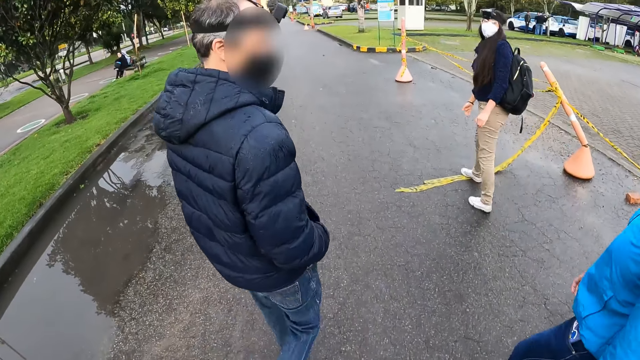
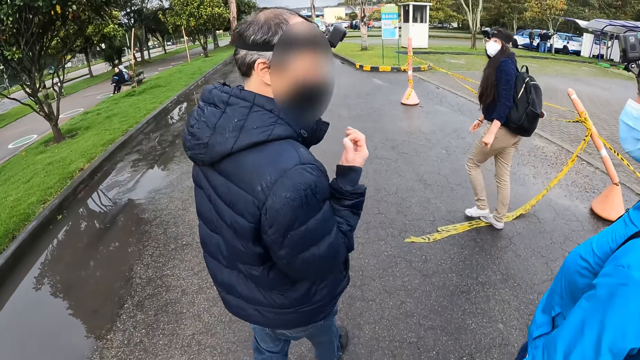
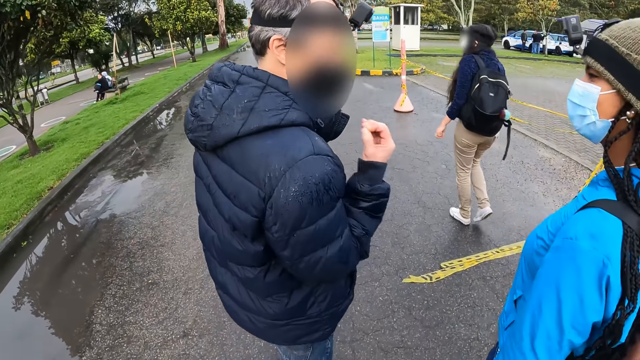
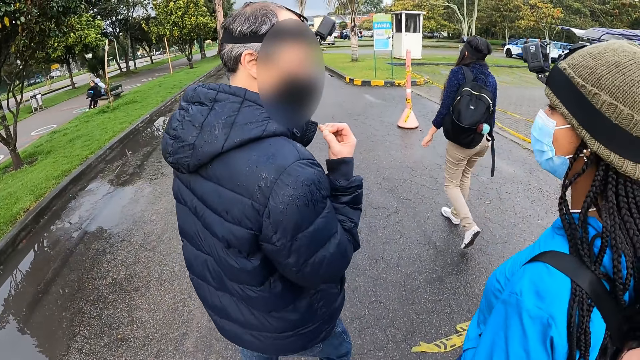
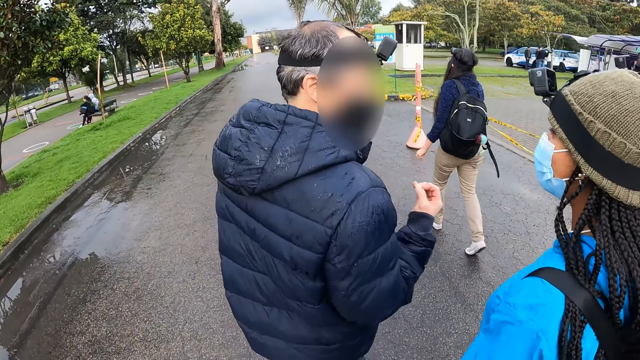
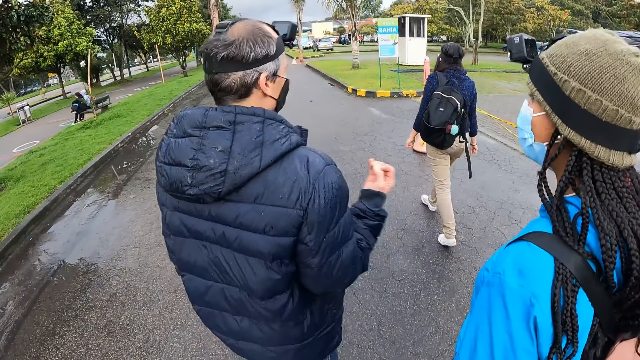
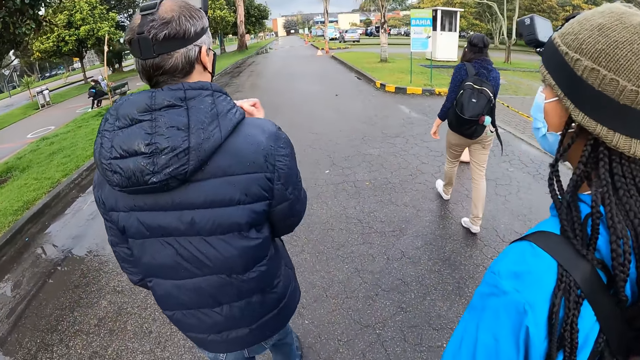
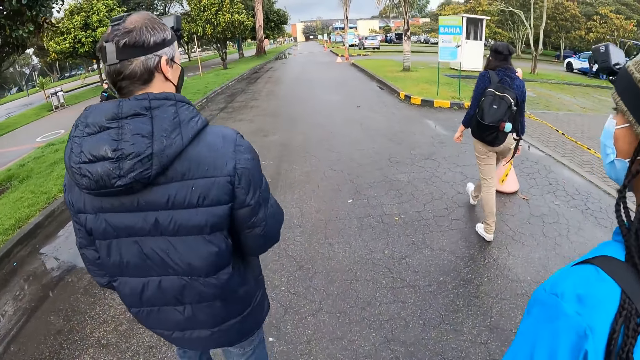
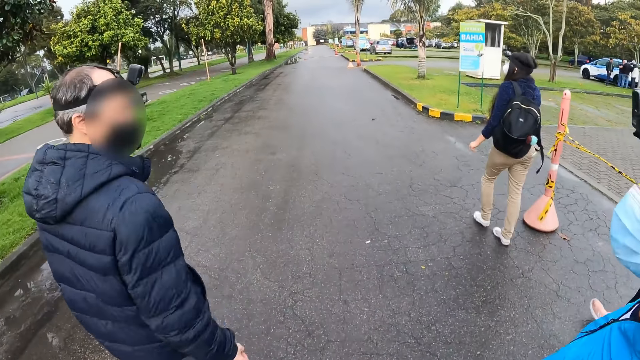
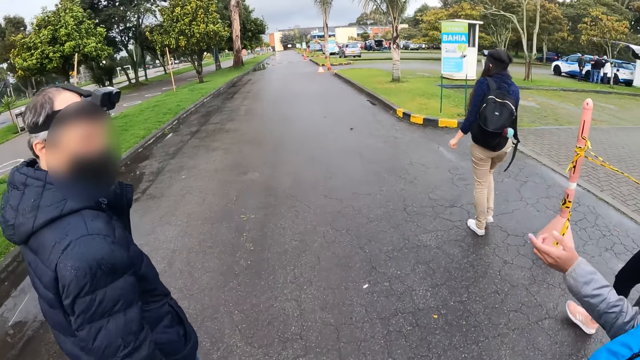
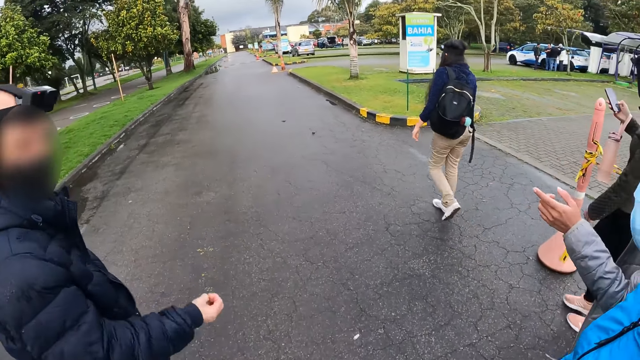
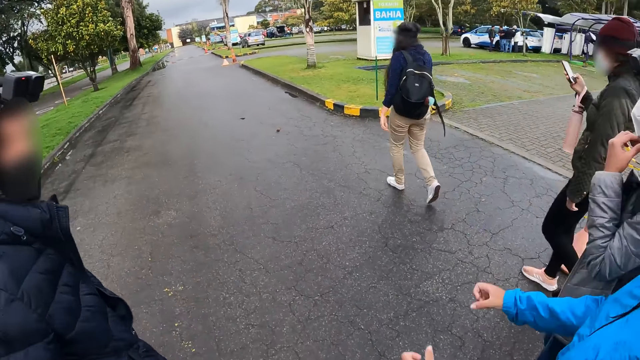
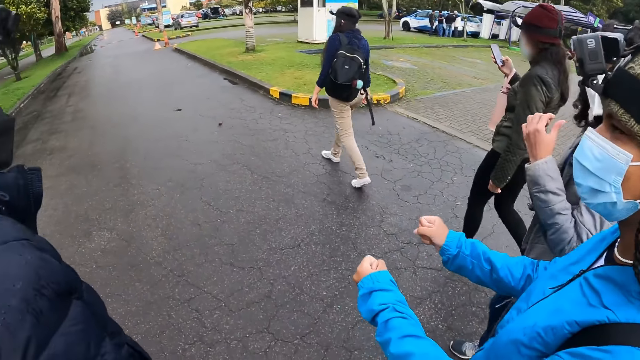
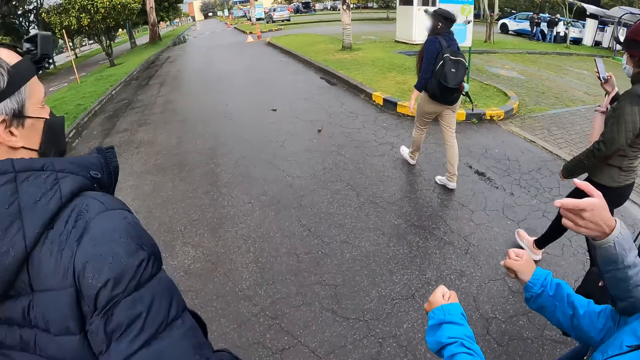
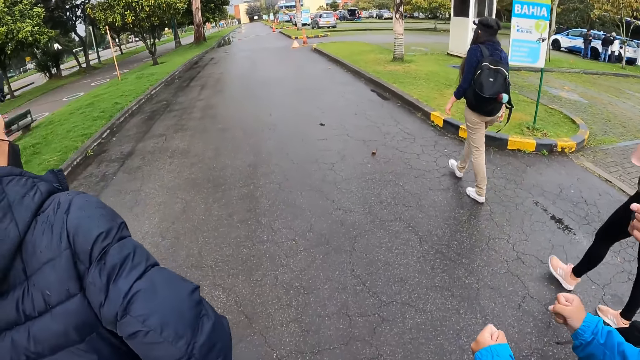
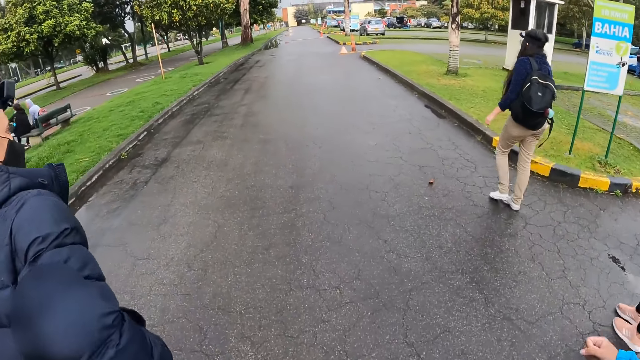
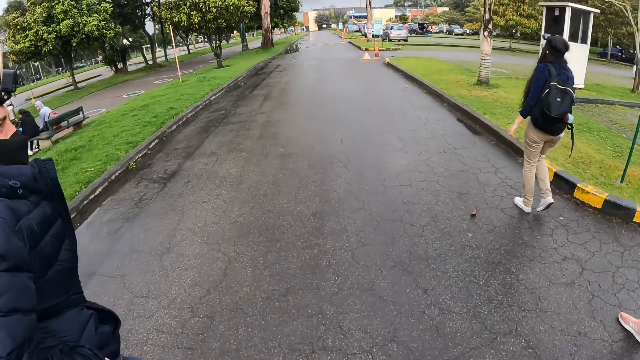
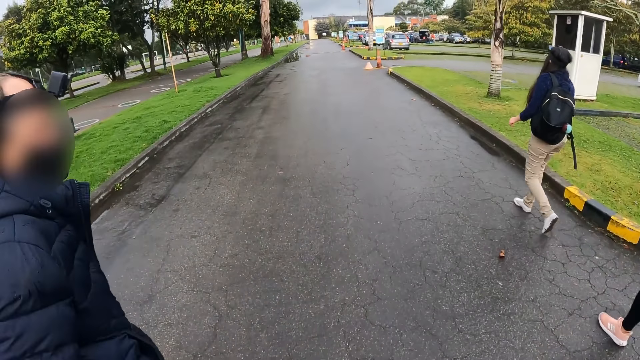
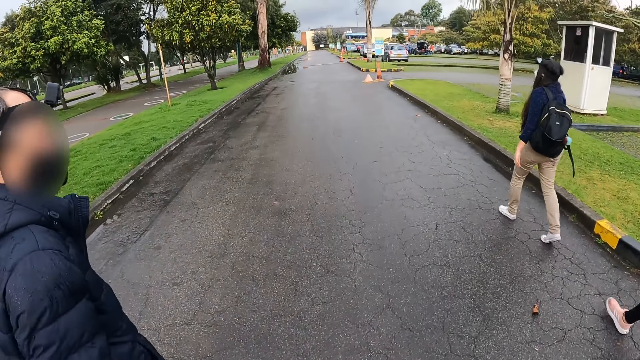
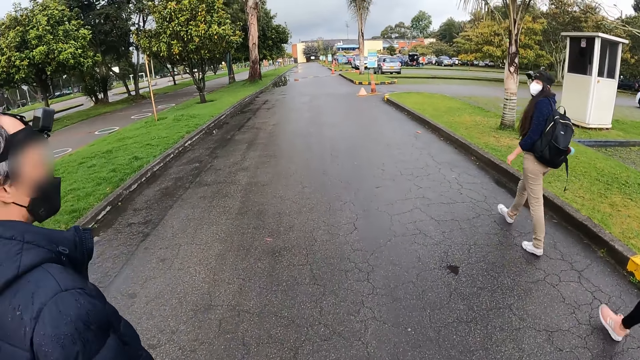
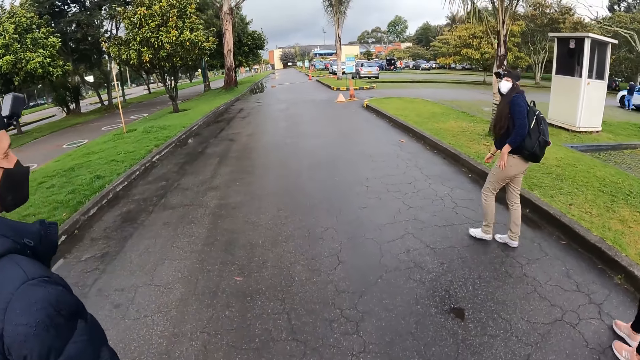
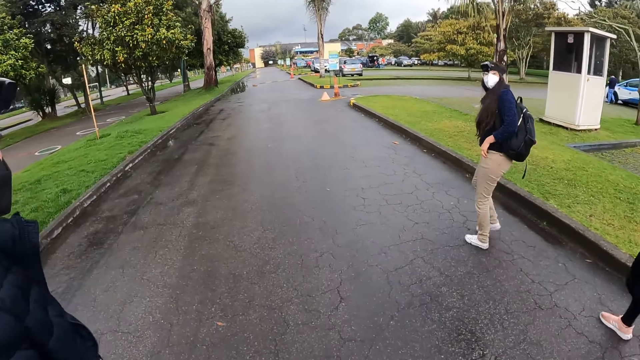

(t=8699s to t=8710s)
A man interacts with a woman. Another man holds his hand up and drops his hand. A lady points a finger. Another woman operates a phone in her right hand. Another lady stretches her hand. The camera wearer walks.

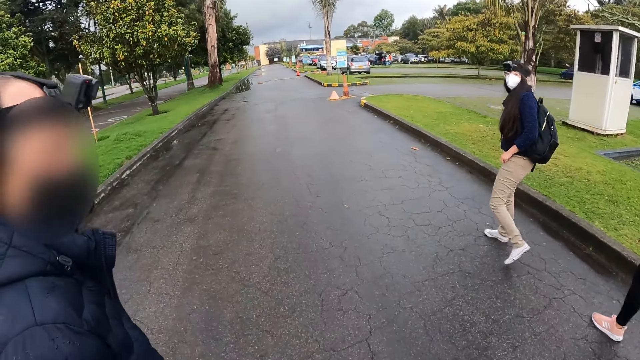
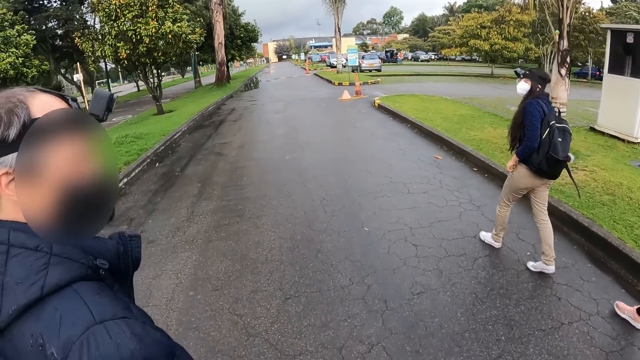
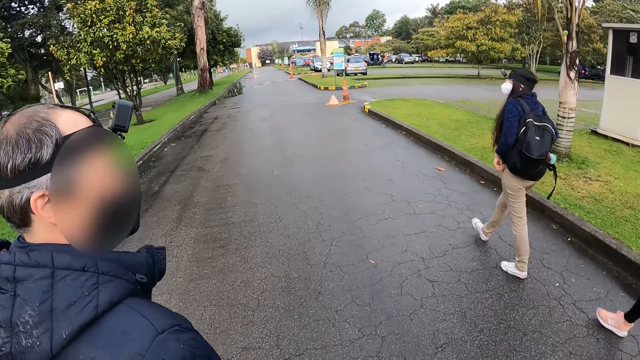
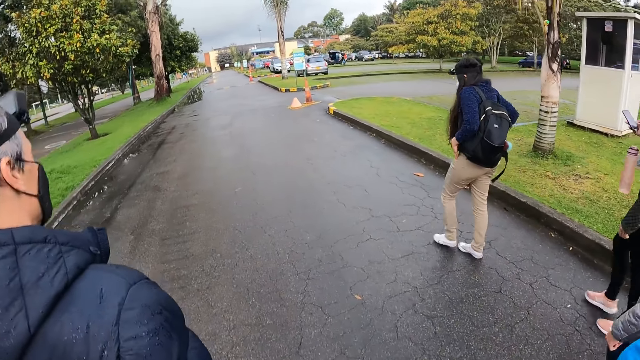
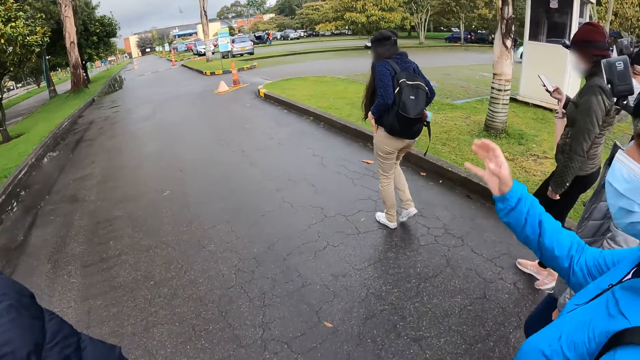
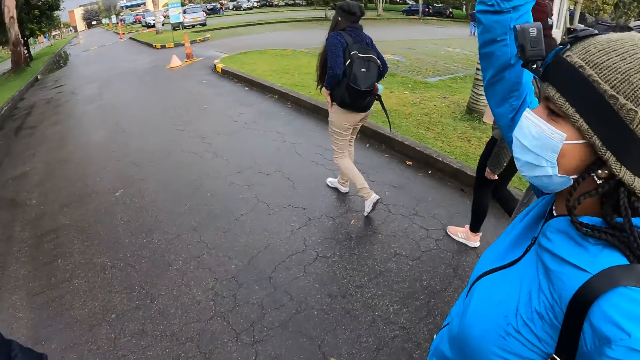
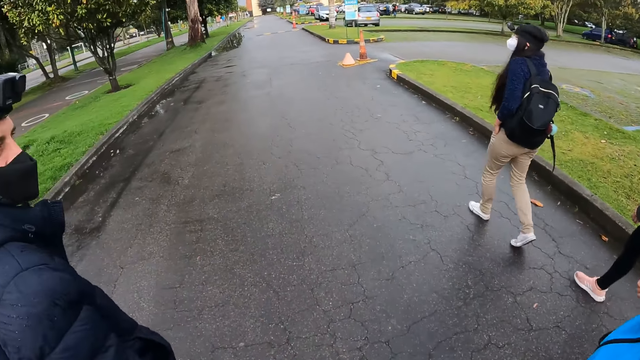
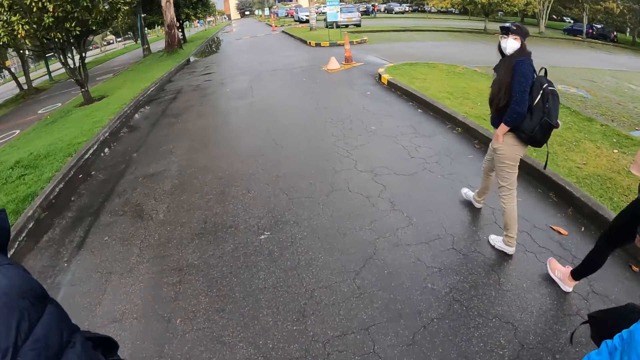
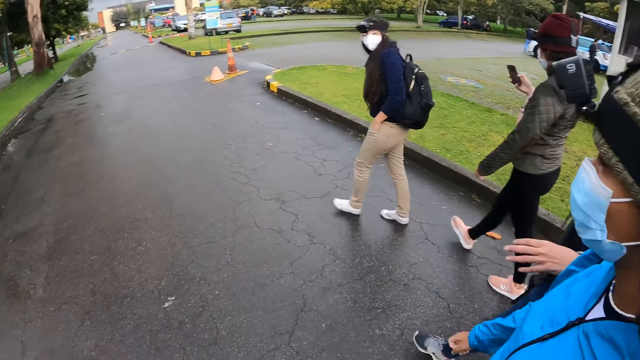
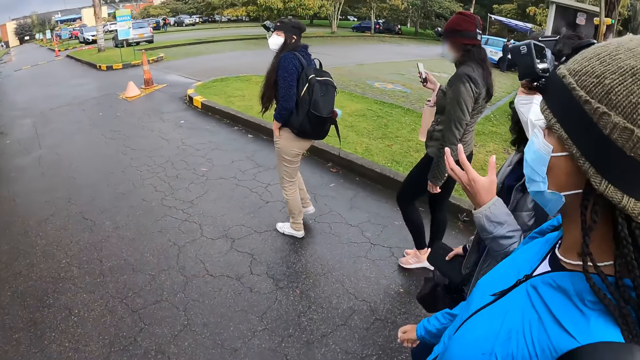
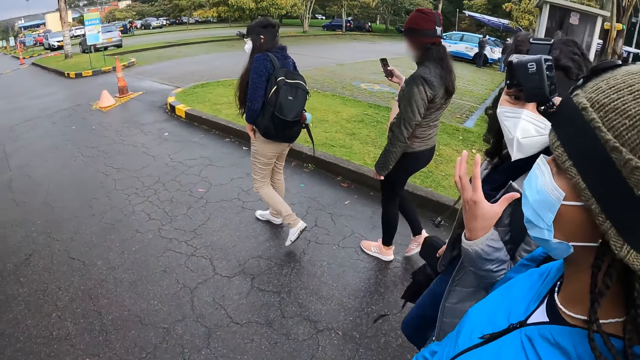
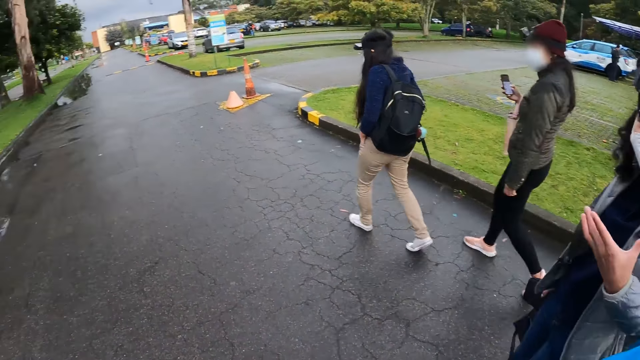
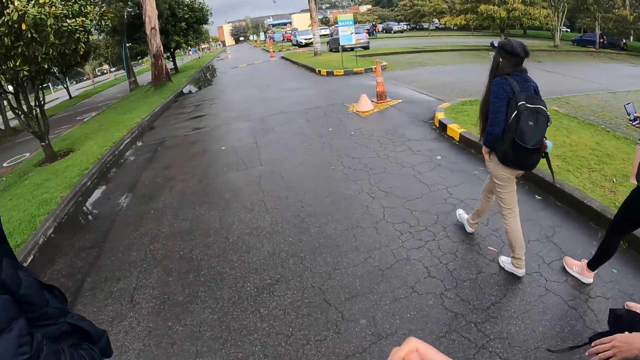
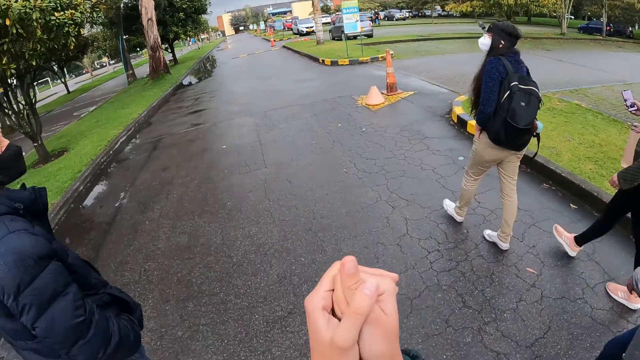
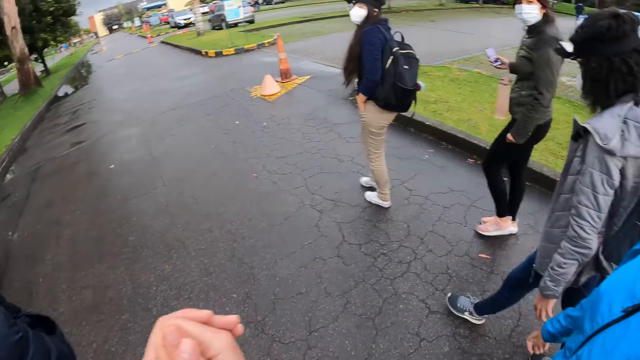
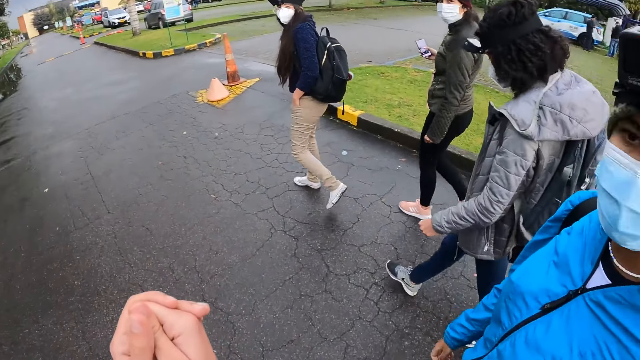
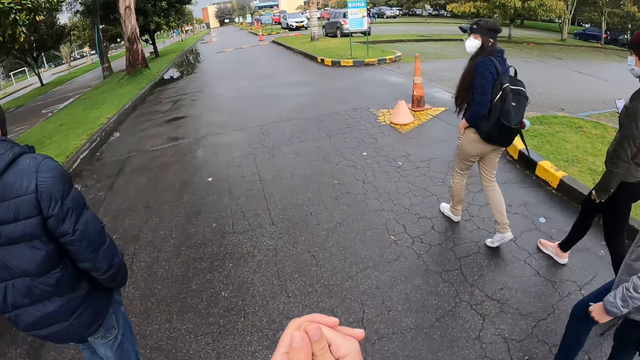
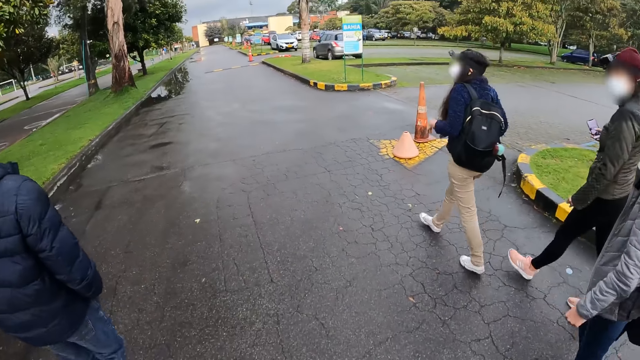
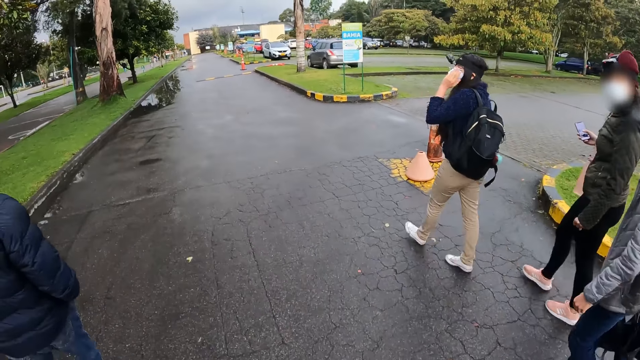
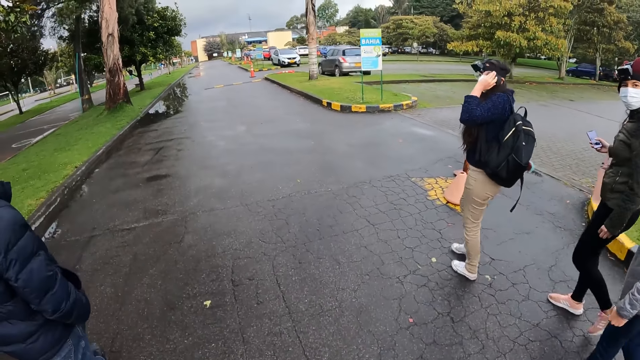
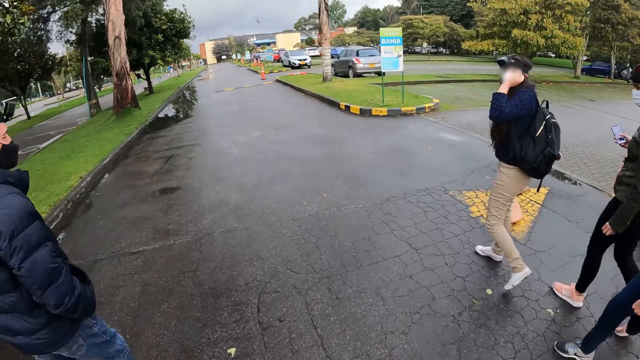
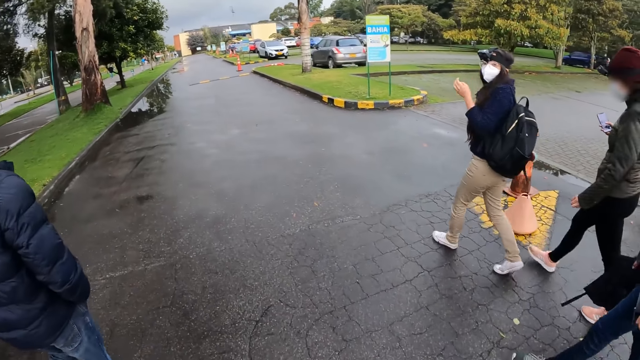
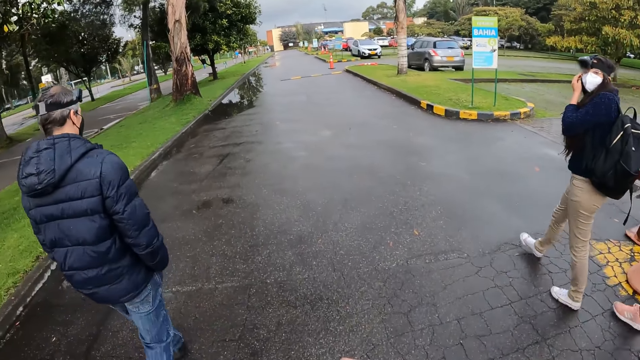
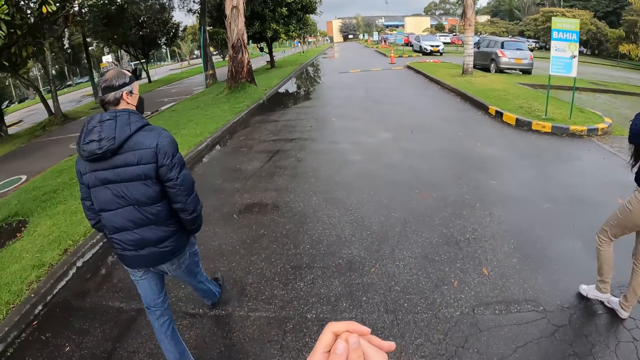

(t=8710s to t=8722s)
A lady lifts her hand up and drops her hand down. Another lady stretches her hand. The camera wearer folds their hands. They walk.
